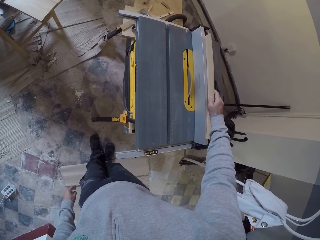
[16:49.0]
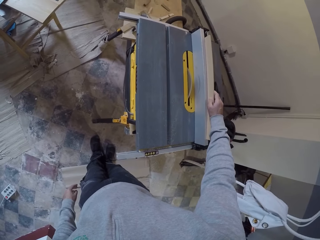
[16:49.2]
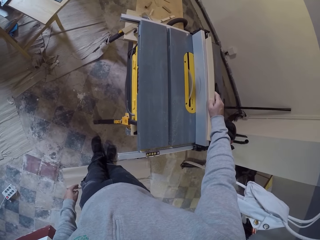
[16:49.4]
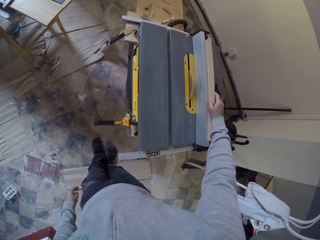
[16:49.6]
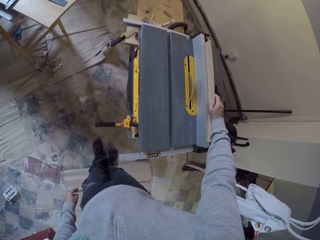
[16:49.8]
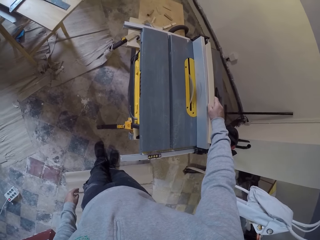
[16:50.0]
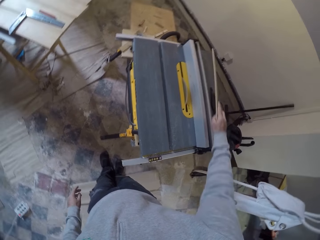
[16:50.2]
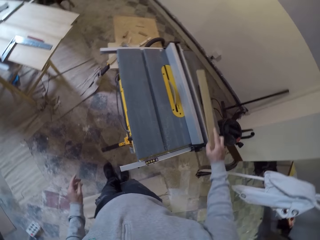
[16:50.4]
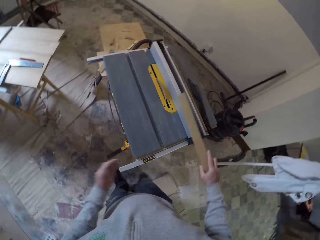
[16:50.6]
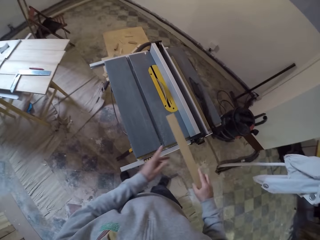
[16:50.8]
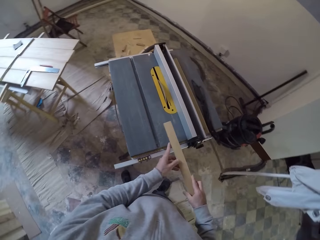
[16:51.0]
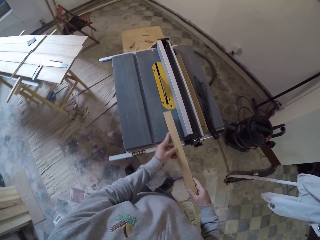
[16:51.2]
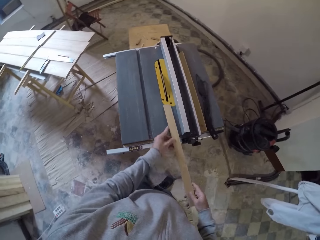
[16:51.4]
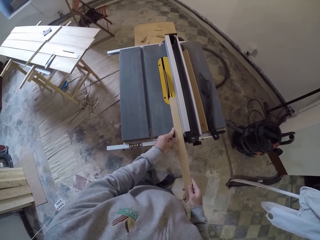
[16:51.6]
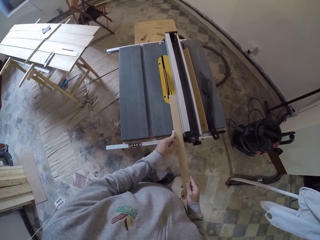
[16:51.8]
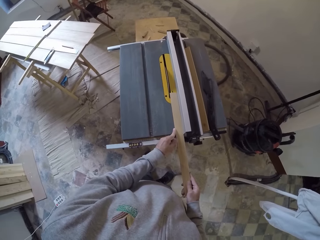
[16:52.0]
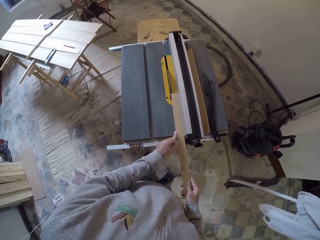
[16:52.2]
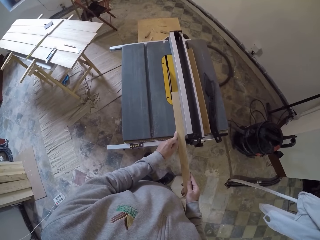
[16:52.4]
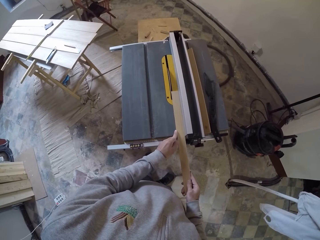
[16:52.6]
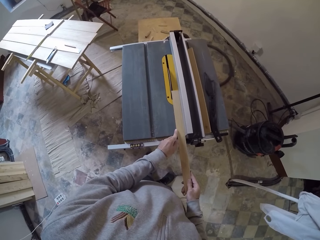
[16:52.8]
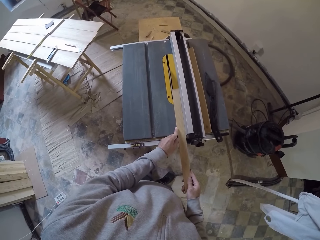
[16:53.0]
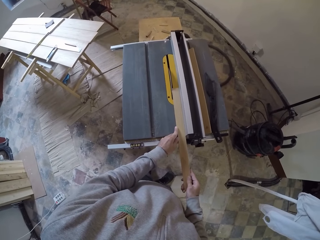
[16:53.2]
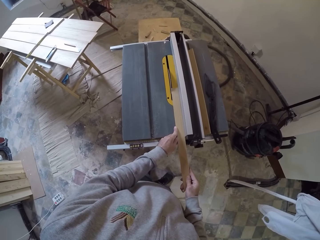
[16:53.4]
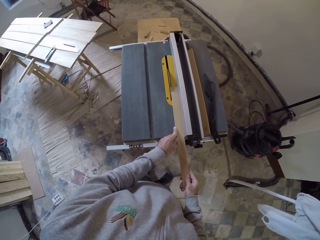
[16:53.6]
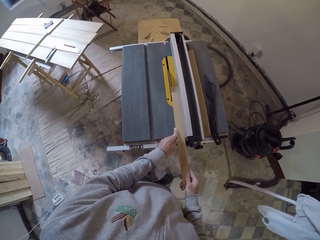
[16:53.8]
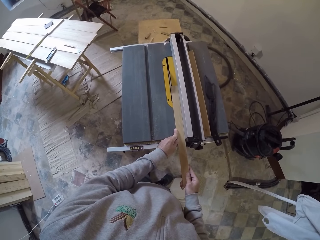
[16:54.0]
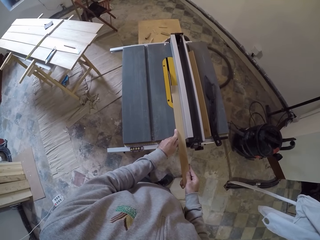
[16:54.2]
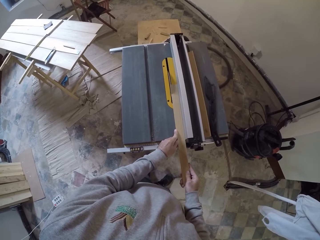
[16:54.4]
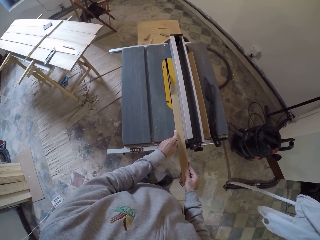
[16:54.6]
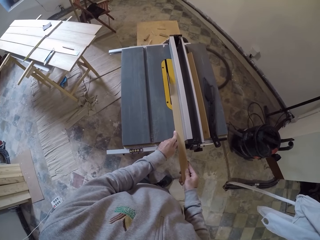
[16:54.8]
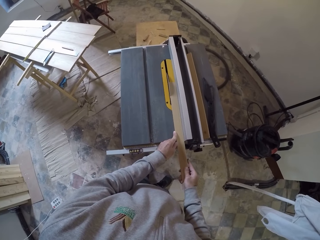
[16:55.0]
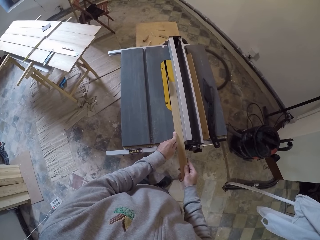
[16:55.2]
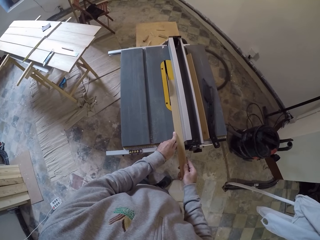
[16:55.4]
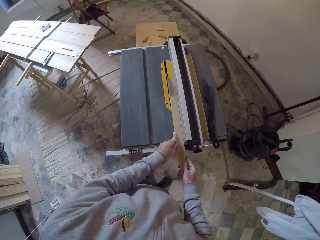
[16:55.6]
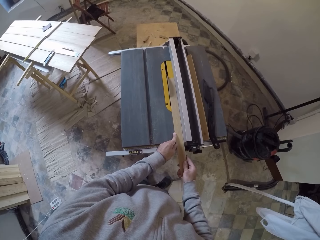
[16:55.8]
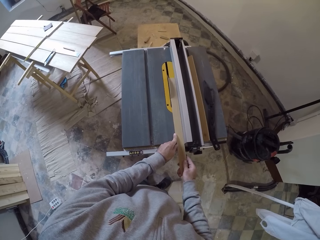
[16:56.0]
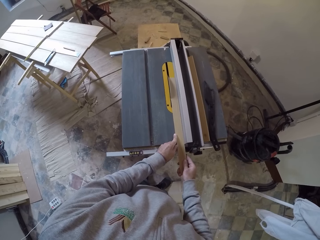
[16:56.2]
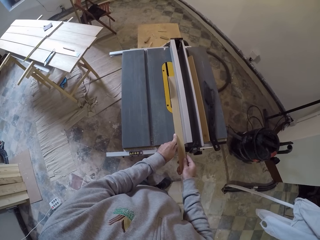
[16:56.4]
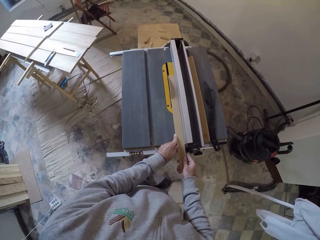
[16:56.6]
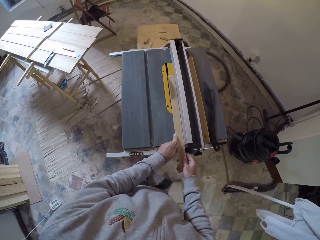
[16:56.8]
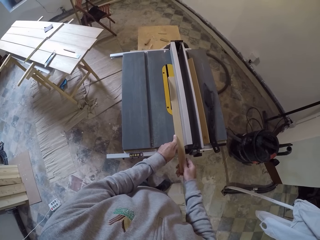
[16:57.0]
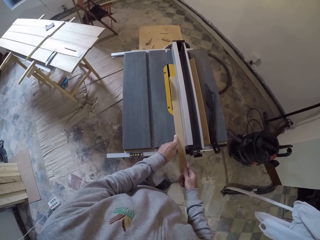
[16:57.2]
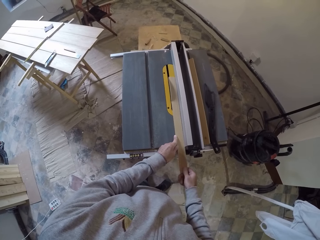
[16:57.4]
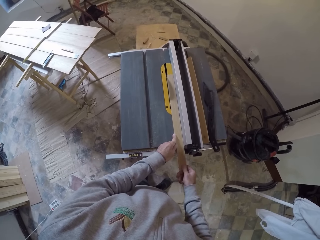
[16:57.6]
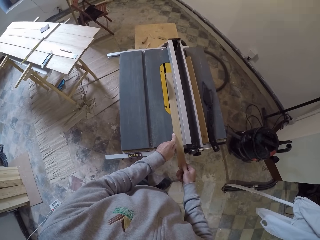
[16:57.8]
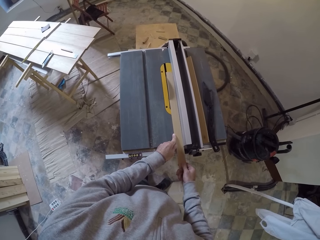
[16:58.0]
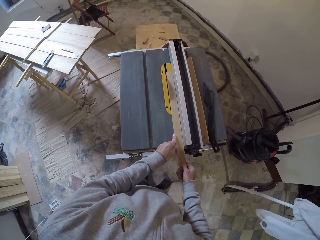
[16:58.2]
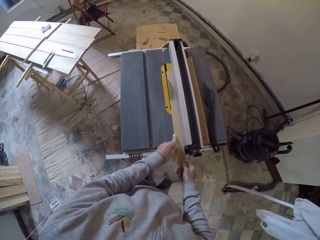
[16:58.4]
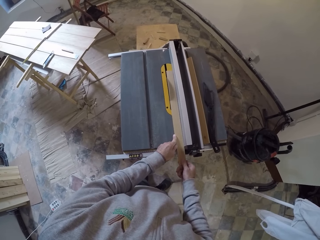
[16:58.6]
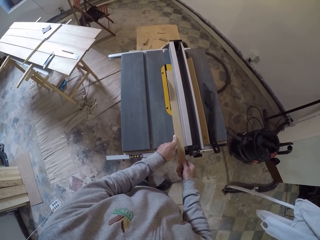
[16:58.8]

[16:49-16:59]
The camera wearer puts wood on the table. They cut the wood with the table saw.

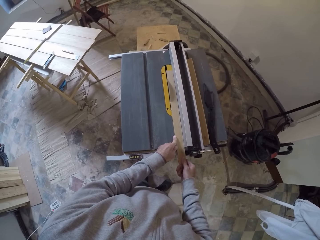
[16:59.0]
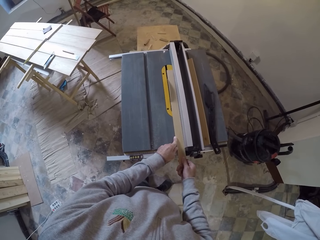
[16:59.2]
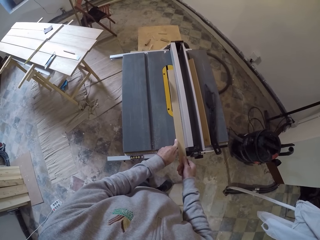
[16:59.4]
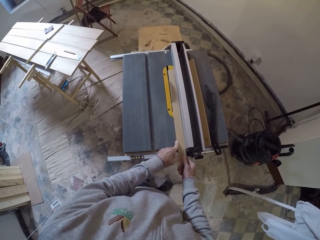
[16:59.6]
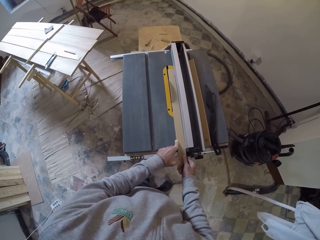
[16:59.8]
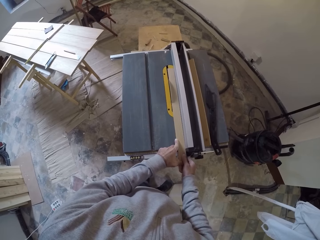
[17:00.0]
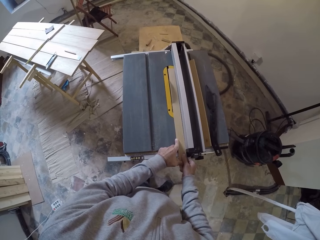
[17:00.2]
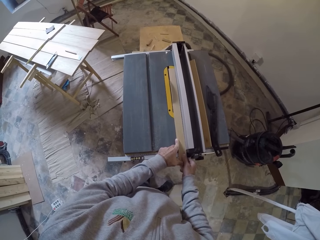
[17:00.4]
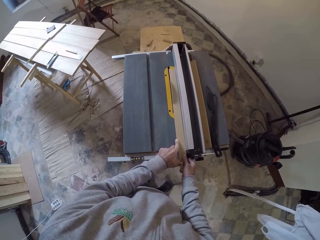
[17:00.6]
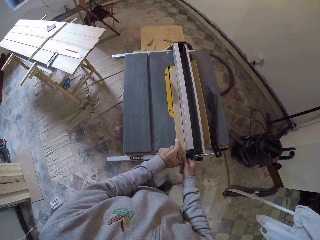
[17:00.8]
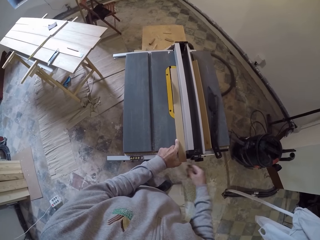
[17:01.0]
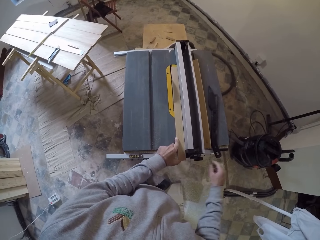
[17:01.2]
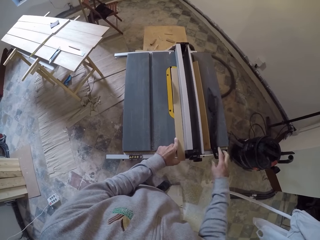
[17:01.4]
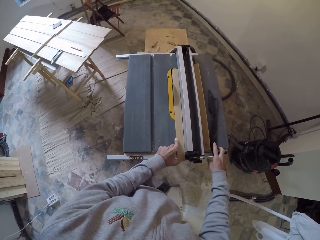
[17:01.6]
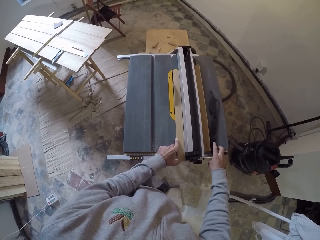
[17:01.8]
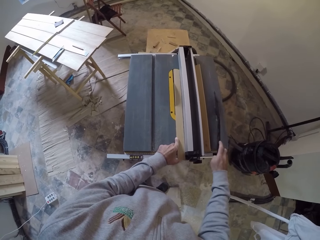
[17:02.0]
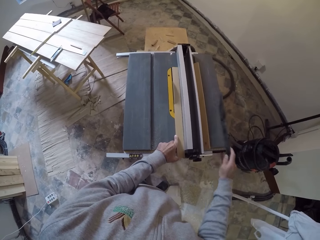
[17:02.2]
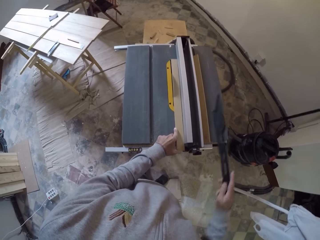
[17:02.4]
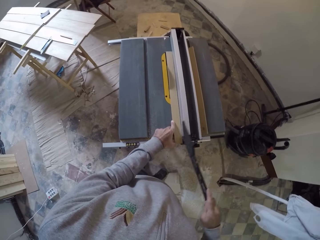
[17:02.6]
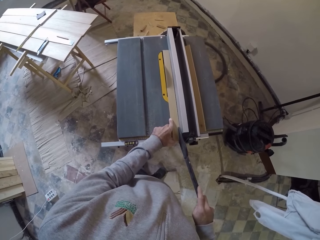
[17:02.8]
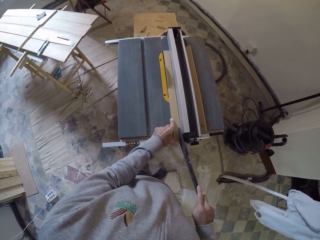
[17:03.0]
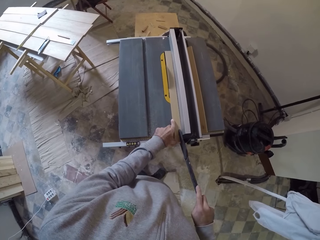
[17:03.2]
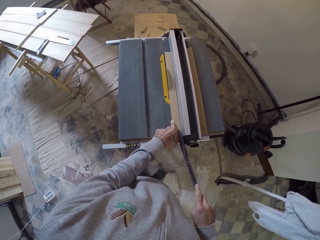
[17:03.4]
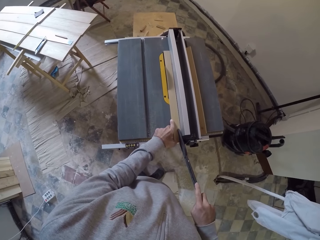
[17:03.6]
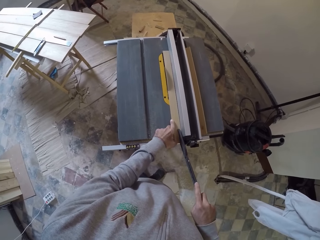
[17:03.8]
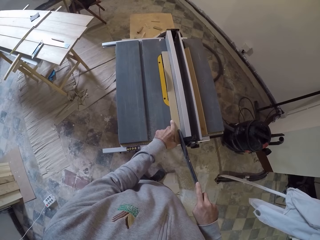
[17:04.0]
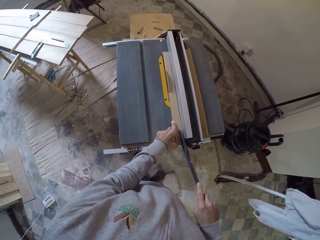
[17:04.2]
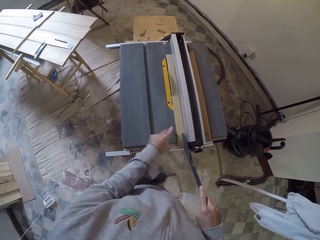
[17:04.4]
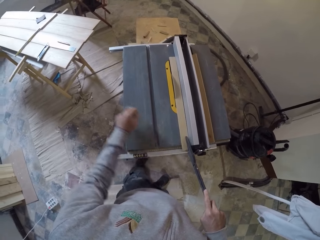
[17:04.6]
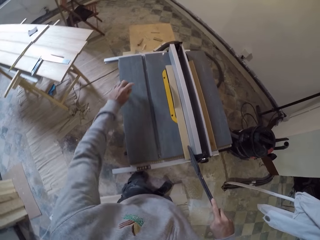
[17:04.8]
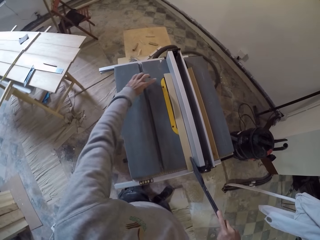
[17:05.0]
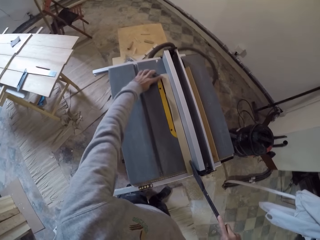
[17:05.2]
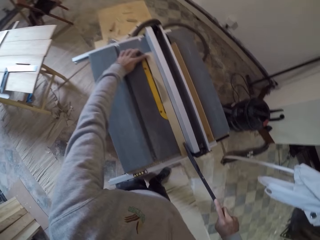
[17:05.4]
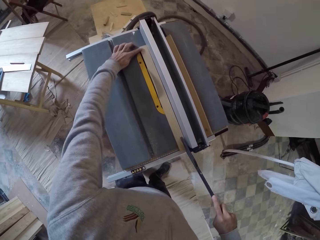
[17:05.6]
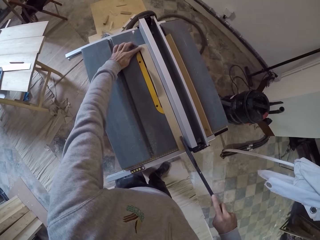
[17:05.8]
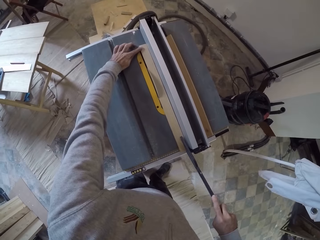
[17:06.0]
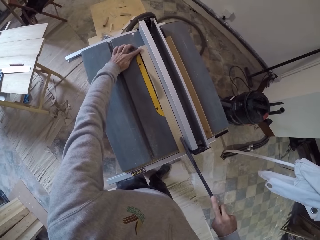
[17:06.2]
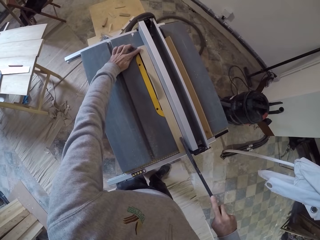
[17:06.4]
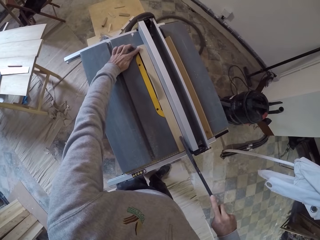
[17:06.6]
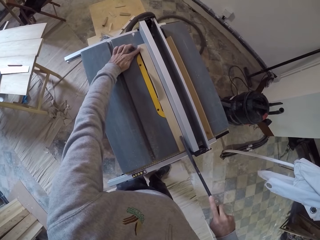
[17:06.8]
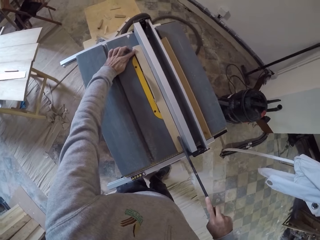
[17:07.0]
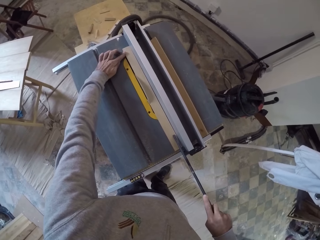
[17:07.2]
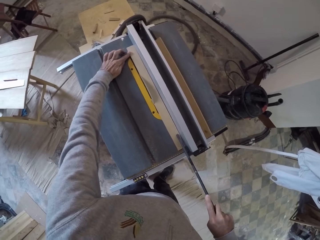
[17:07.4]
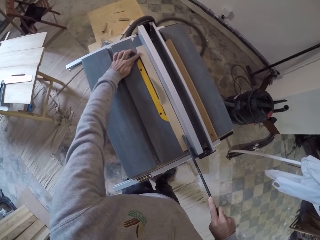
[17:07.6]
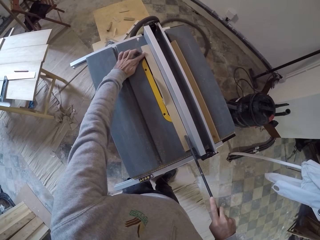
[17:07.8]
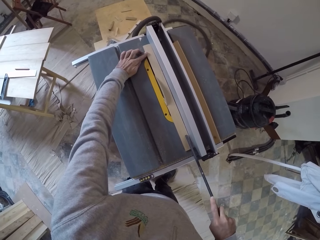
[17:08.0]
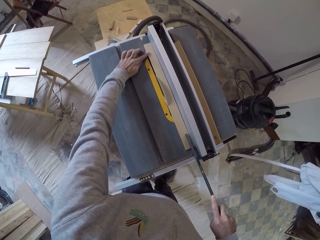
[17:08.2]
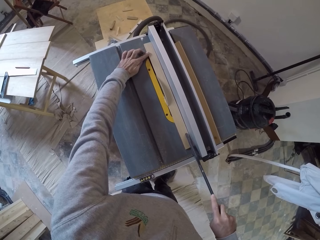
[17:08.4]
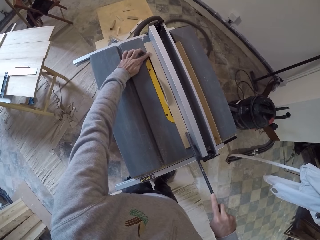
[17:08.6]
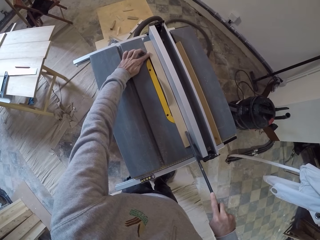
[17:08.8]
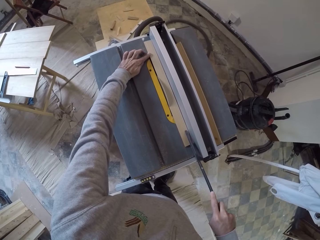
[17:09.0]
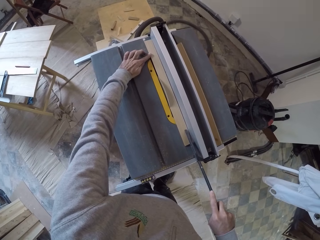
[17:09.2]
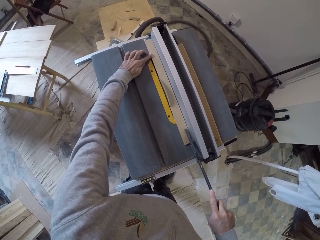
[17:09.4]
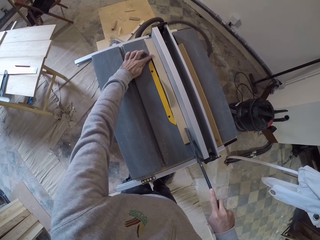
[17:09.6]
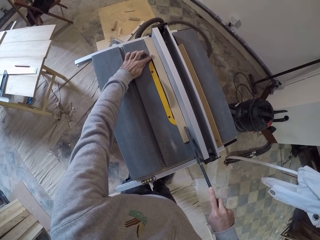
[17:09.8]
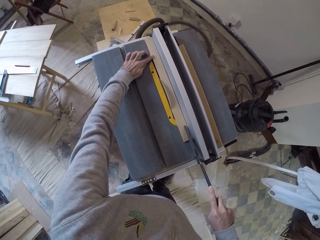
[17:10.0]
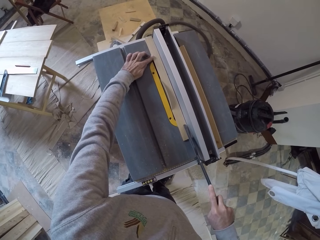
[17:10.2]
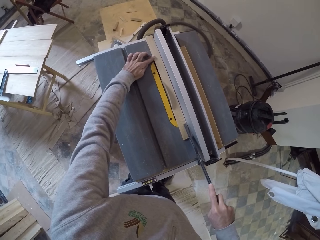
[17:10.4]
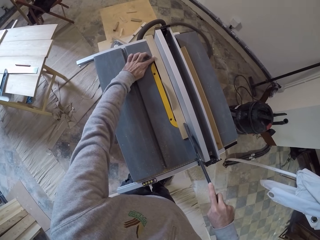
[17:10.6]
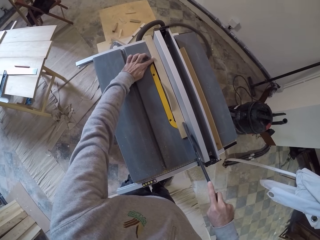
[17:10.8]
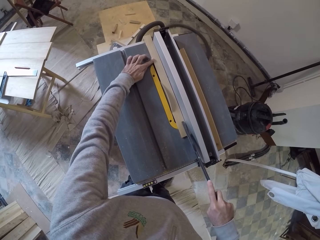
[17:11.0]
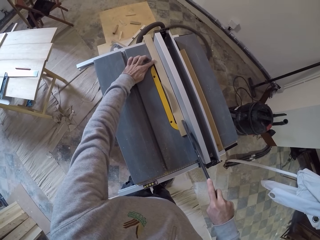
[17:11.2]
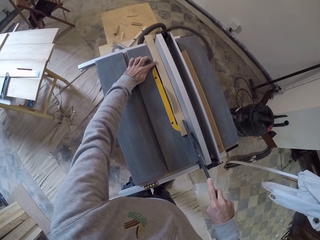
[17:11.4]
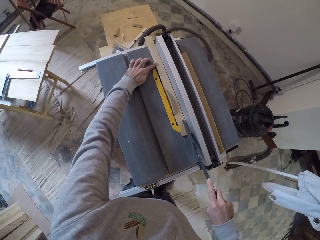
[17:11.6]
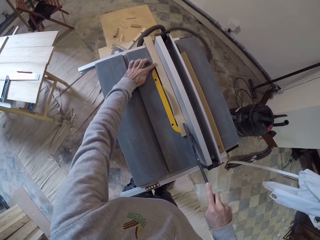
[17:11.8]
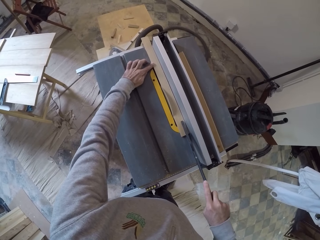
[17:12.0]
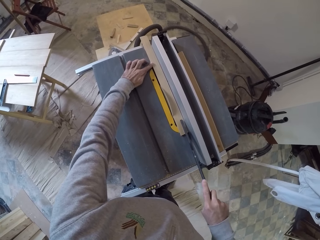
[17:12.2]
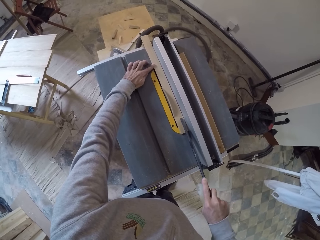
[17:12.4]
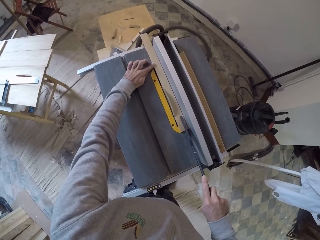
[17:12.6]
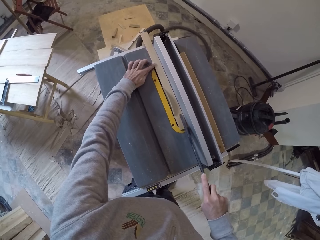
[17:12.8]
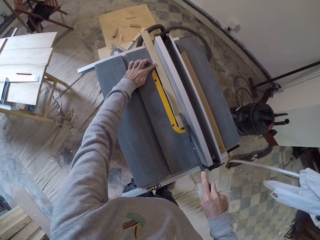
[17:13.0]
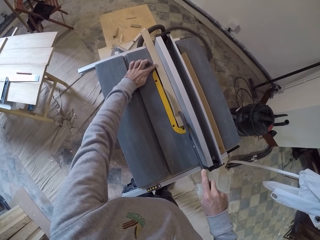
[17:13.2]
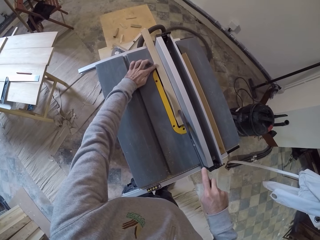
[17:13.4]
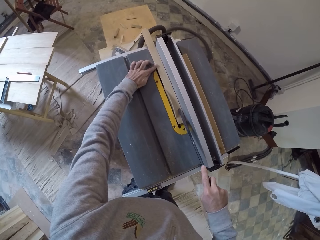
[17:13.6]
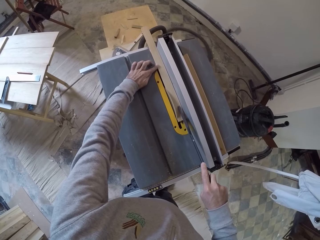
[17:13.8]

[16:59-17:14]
The camera wearer picks up the metal or rod. They push the wood on the table saw with the rod.
